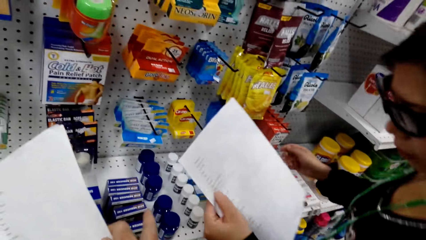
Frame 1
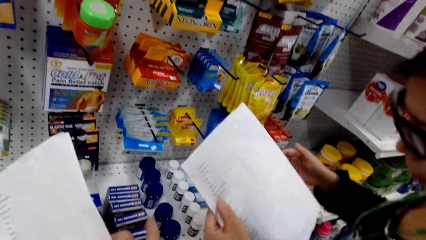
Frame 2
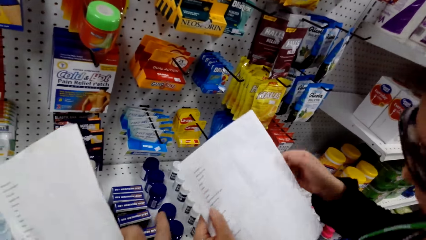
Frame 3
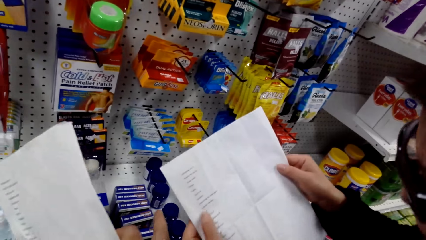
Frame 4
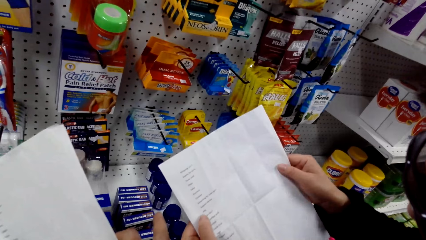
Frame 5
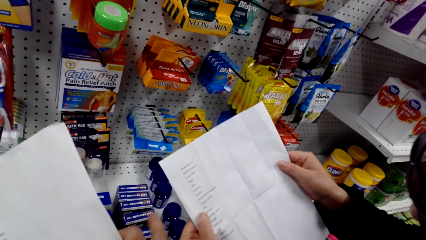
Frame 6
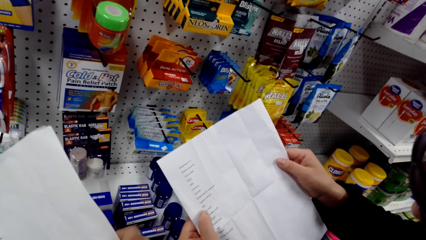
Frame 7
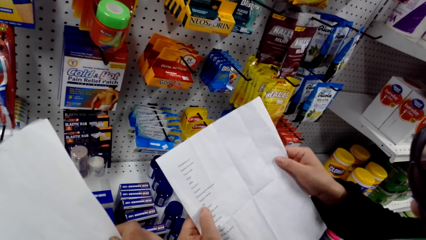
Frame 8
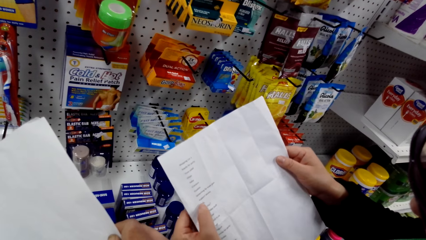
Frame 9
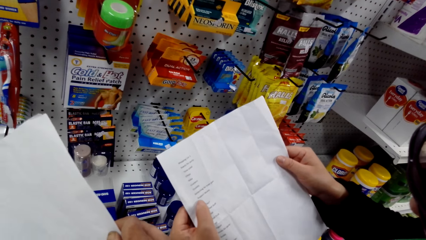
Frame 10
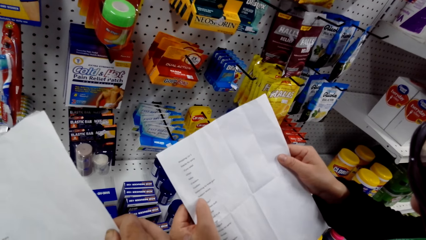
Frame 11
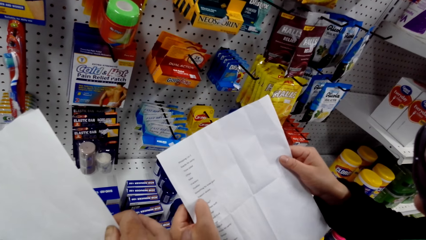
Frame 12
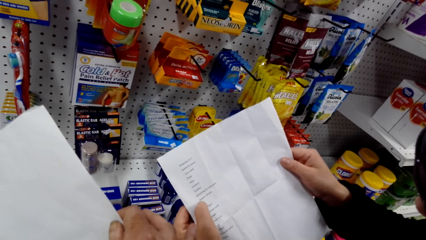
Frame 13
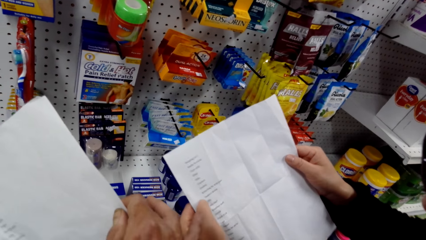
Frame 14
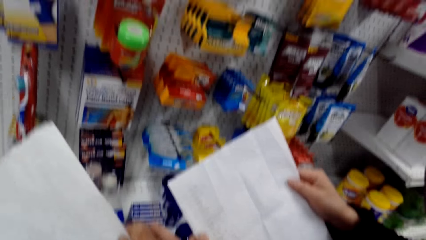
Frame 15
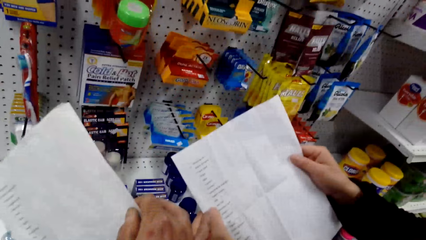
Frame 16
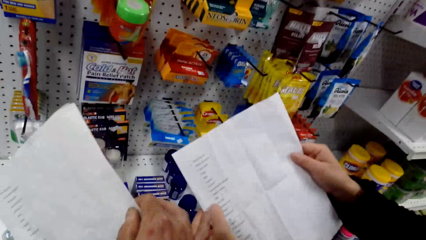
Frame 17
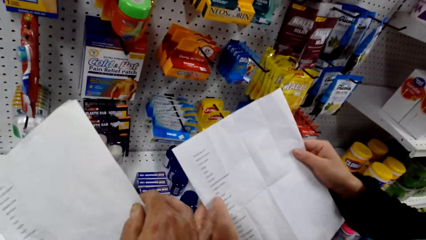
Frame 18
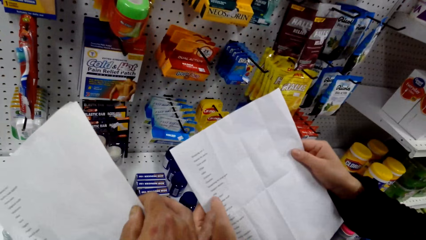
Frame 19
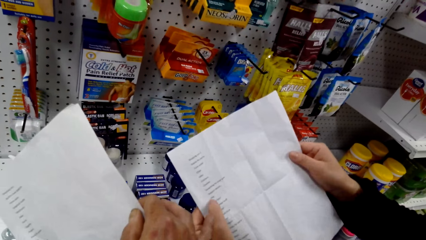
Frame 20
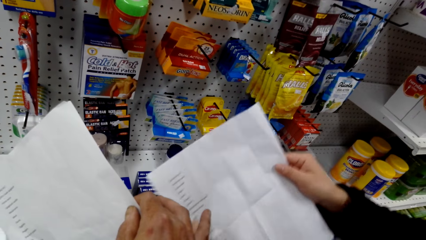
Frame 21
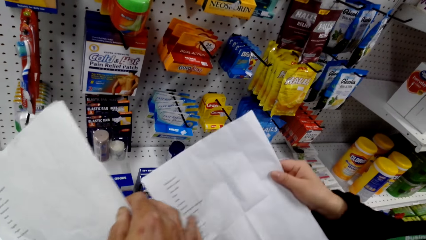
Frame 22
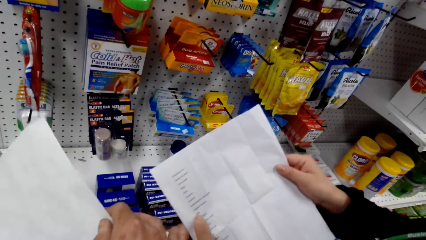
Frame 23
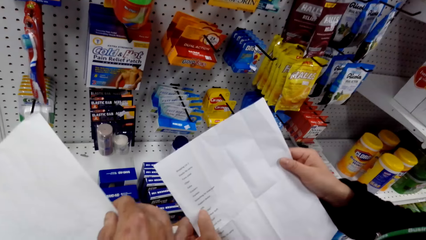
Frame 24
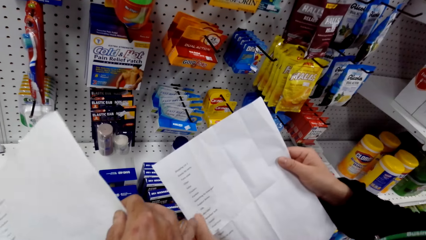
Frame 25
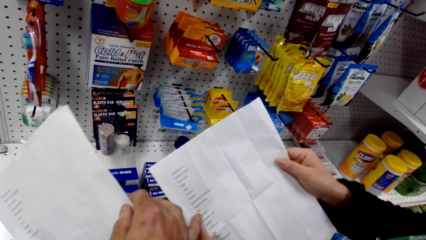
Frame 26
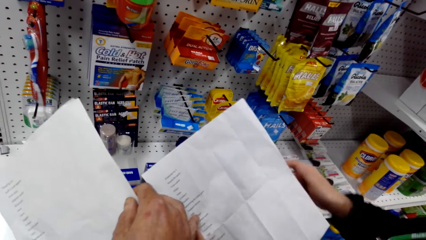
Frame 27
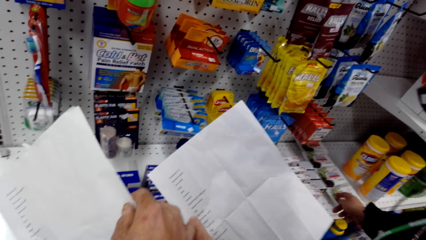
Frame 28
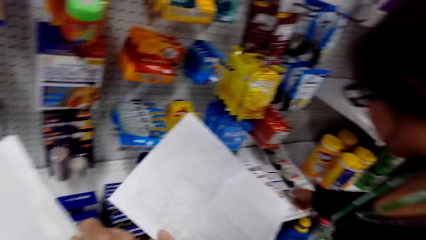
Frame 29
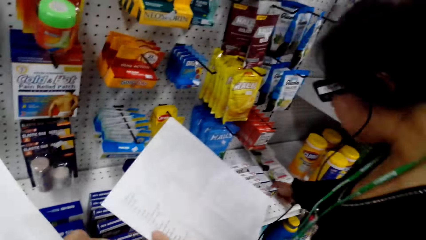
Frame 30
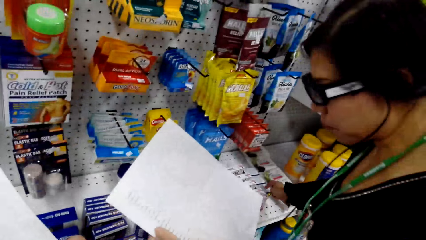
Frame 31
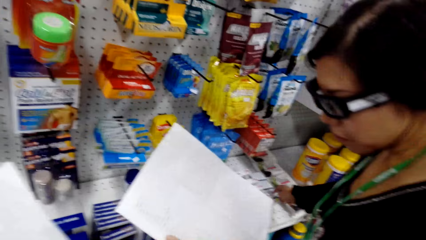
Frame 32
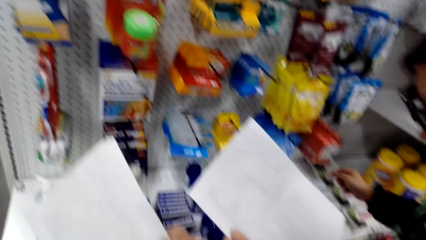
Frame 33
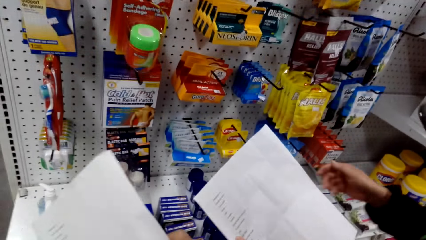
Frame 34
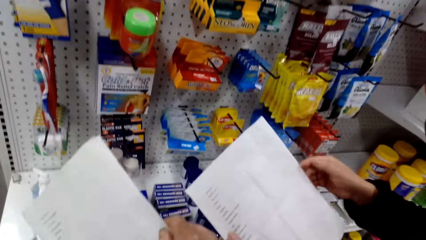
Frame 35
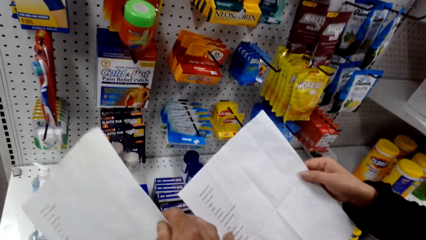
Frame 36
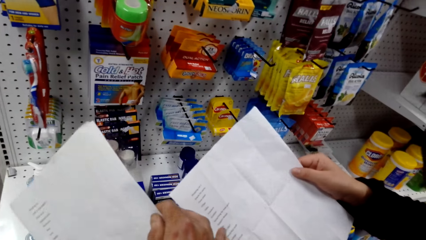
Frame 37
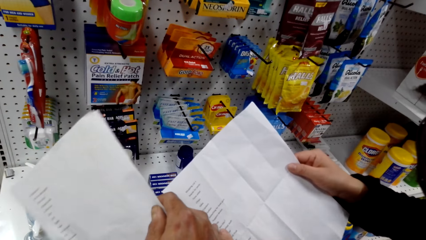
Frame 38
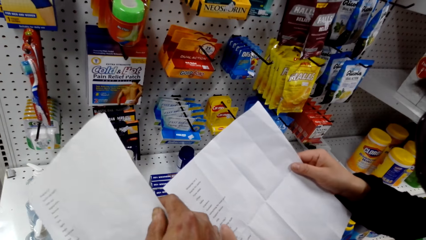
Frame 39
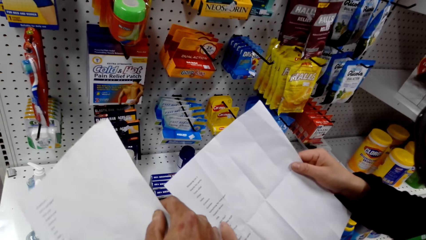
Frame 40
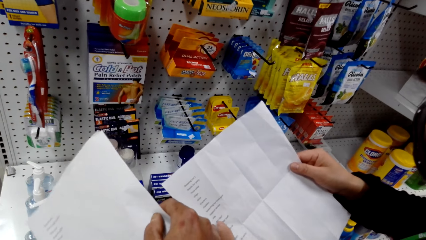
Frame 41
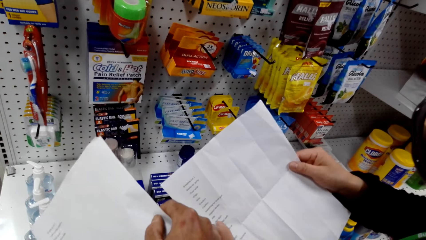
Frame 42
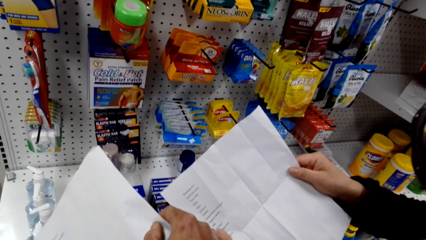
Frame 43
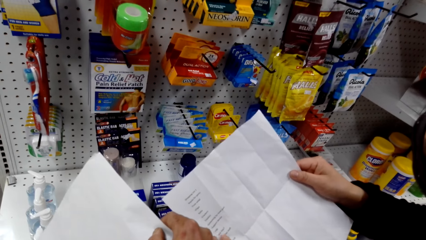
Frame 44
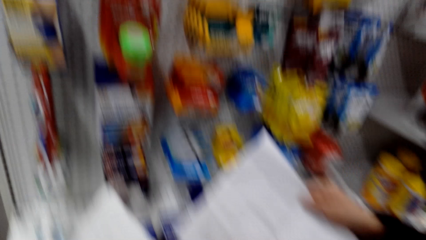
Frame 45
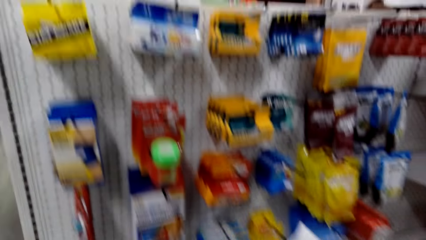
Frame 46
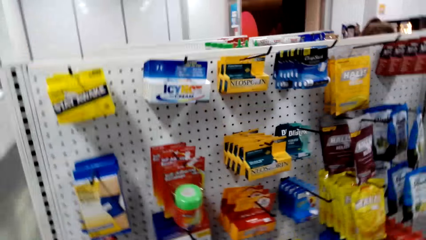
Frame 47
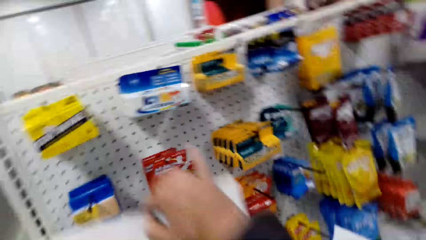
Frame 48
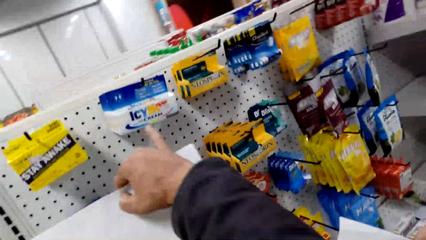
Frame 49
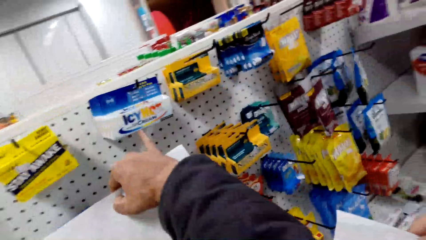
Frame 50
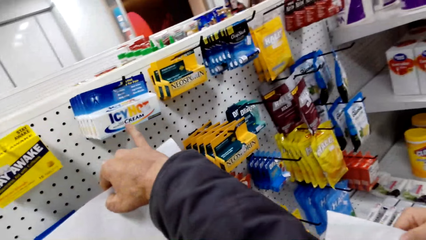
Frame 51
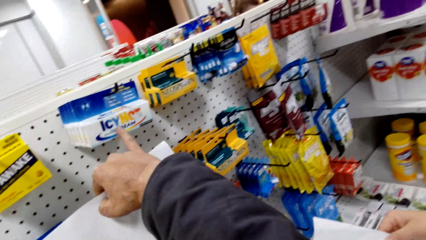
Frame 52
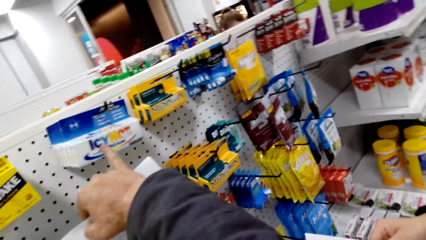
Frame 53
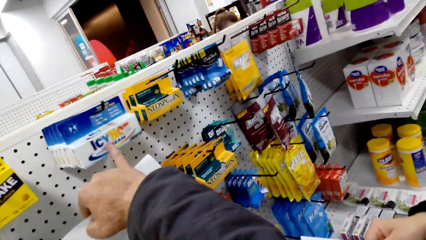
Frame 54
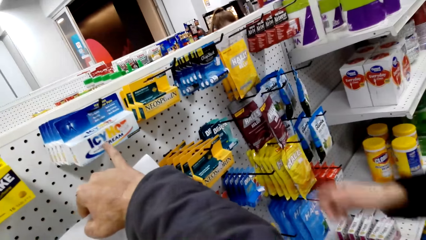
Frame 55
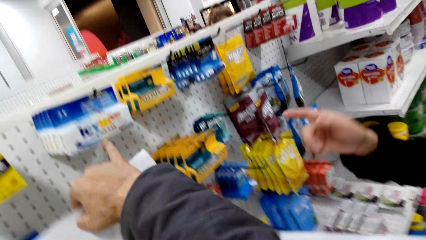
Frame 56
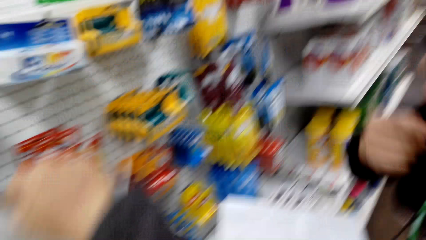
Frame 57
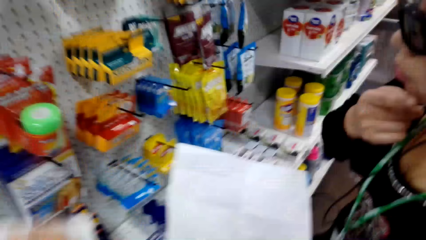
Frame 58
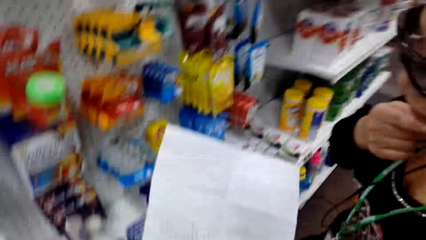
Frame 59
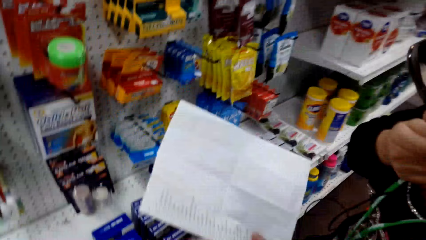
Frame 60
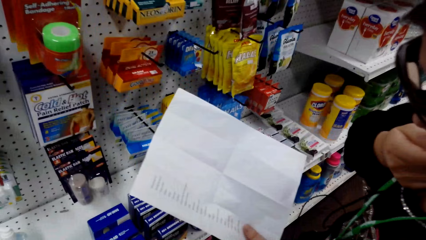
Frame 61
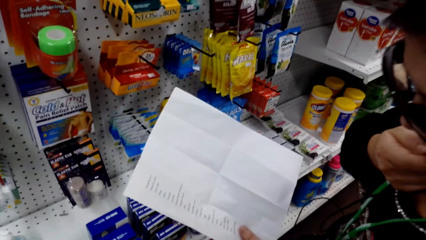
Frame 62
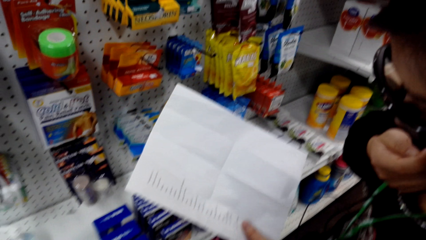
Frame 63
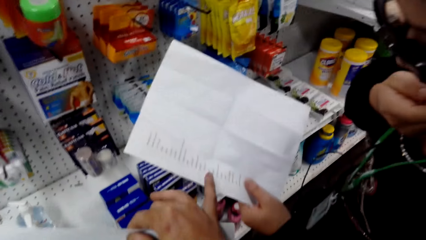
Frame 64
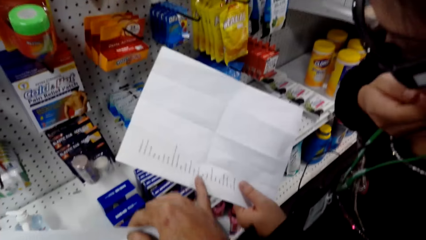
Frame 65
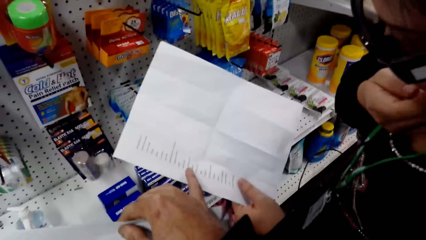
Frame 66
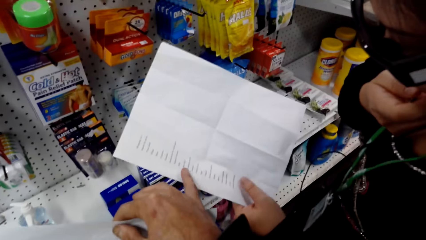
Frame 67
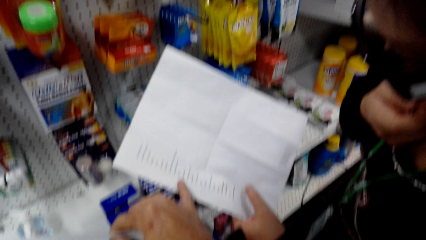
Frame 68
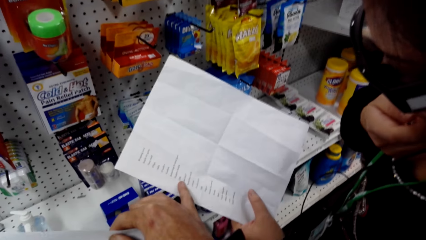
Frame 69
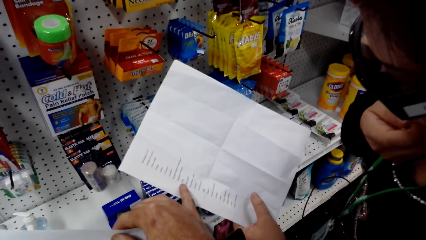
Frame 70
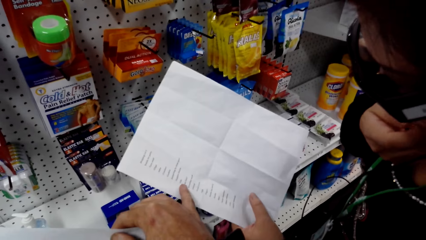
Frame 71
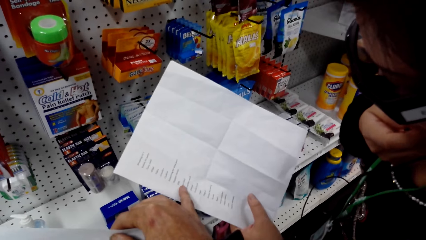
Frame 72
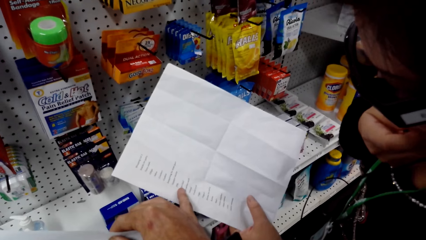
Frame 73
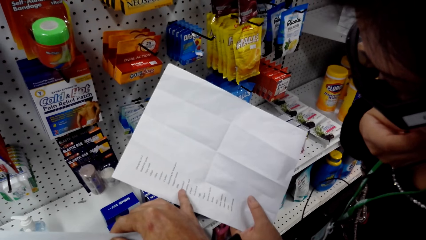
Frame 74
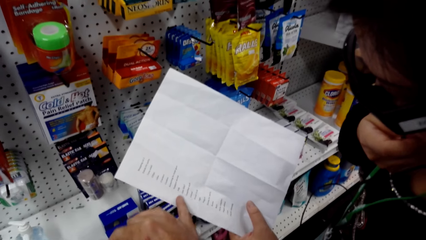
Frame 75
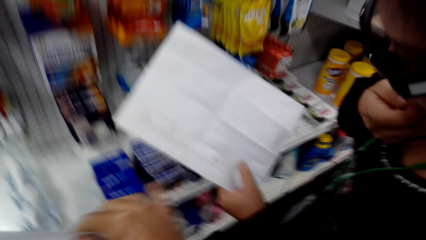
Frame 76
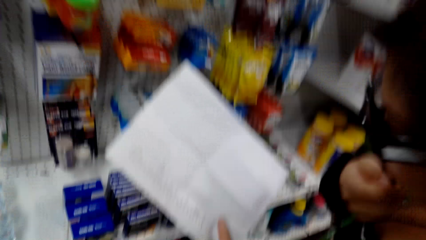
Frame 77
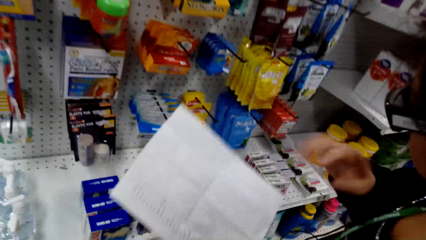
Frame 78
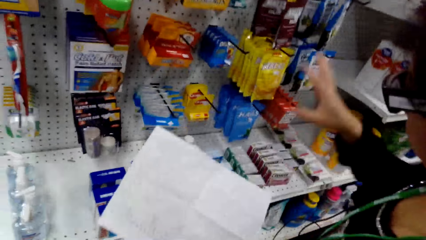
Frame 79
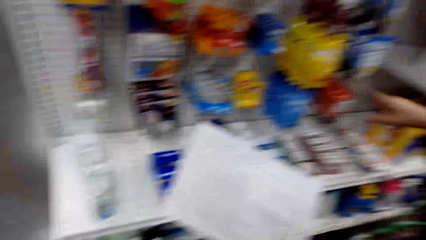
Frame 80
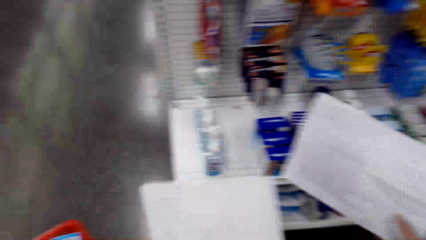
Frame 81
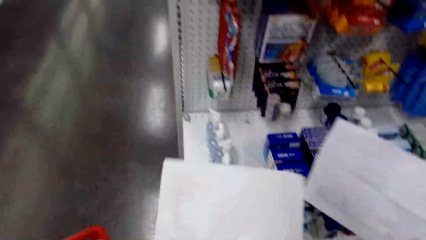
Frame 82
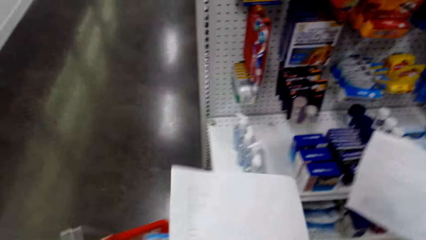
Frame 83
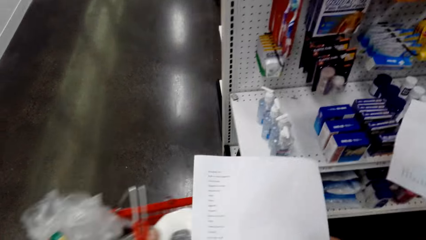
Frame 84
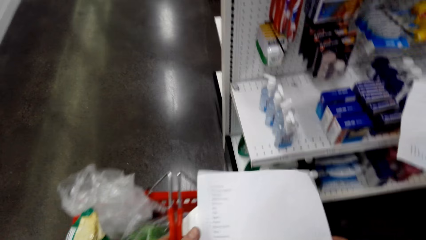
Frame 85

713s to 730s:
The camera wearer turns around. A man holds a paper. The camera wearer holds a paper, turns around, holds a packet and turns around. The man holds the paper. The camera wearer holds the paper. The man talks to the camera wearer. The camera wearer turns around.
